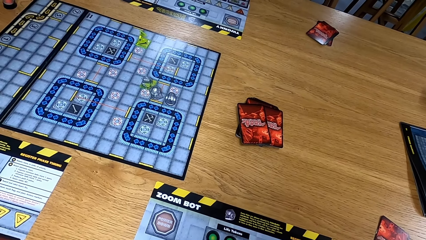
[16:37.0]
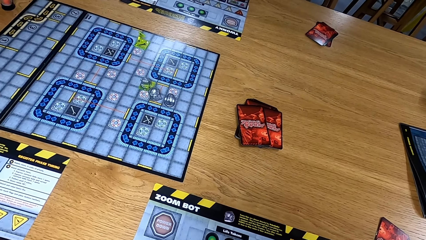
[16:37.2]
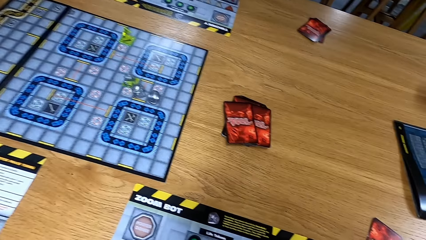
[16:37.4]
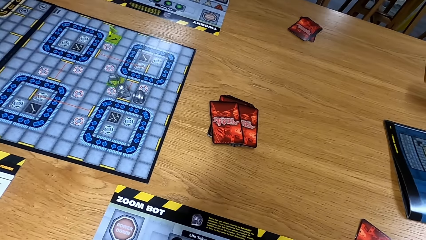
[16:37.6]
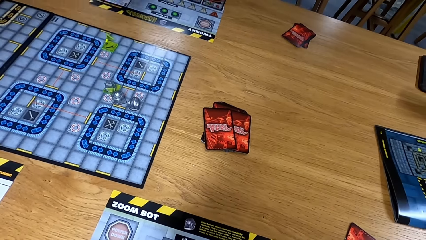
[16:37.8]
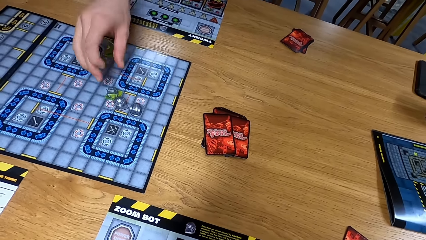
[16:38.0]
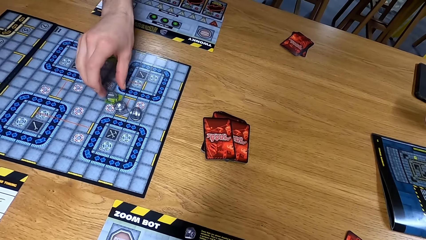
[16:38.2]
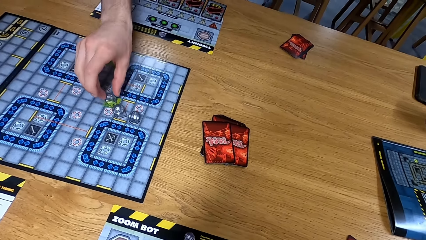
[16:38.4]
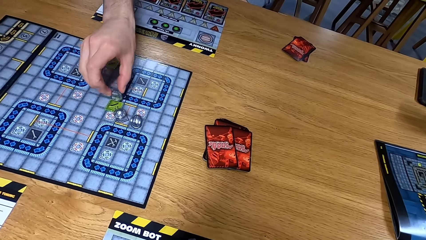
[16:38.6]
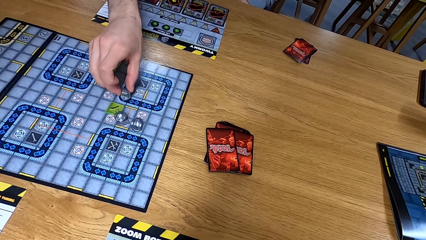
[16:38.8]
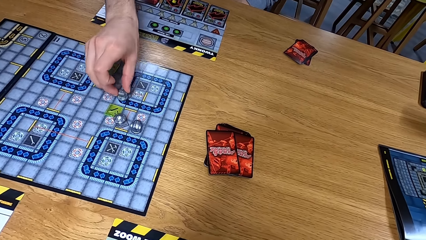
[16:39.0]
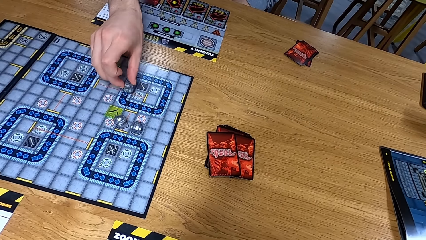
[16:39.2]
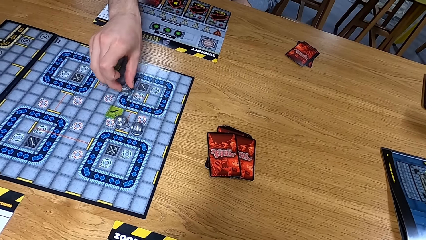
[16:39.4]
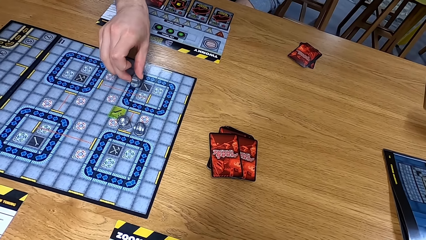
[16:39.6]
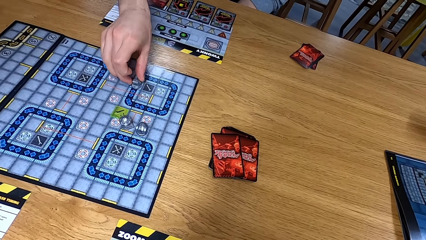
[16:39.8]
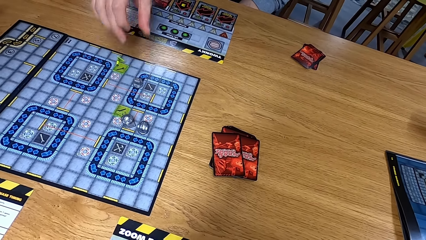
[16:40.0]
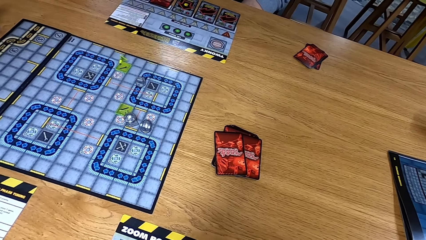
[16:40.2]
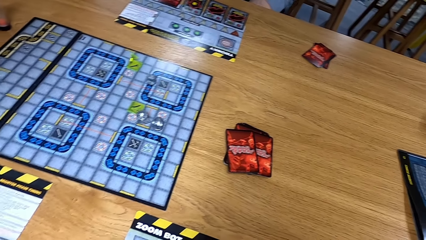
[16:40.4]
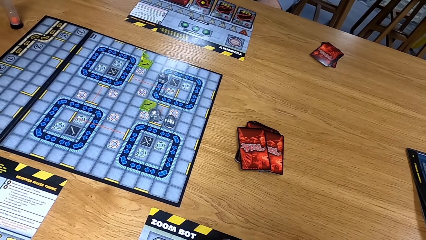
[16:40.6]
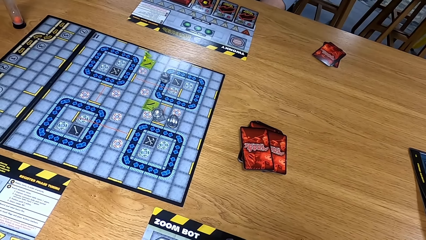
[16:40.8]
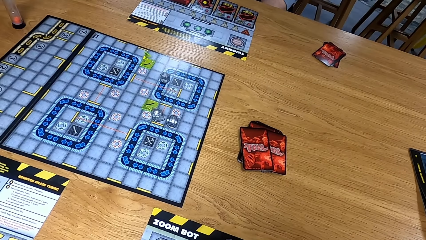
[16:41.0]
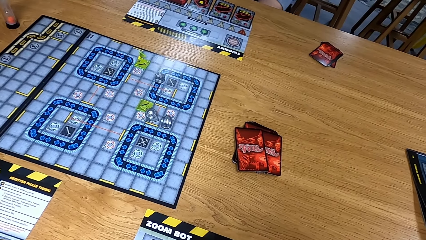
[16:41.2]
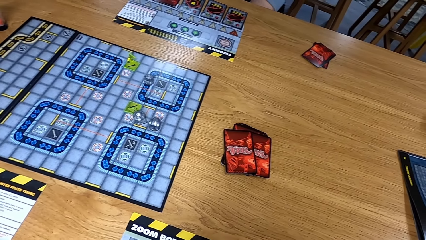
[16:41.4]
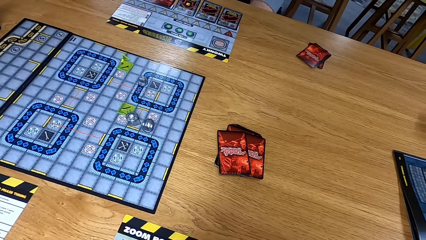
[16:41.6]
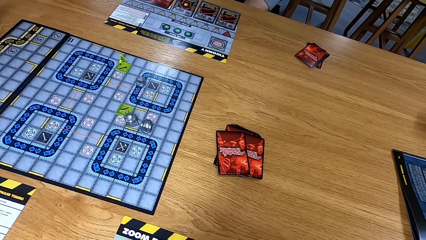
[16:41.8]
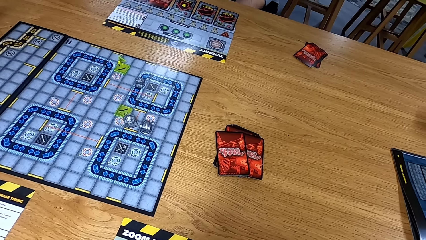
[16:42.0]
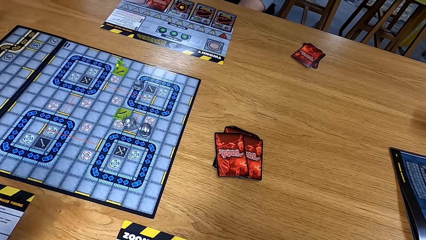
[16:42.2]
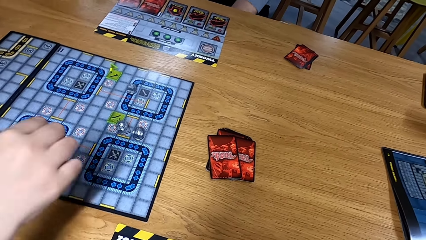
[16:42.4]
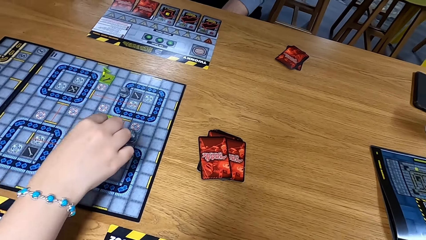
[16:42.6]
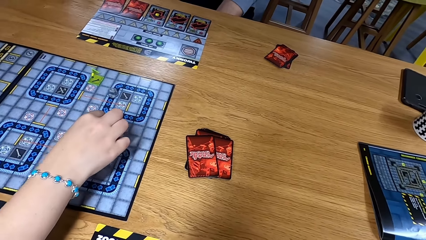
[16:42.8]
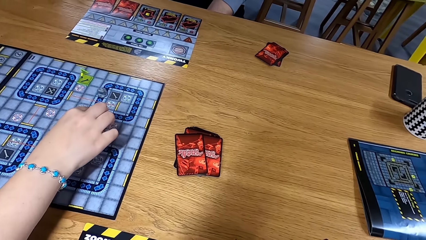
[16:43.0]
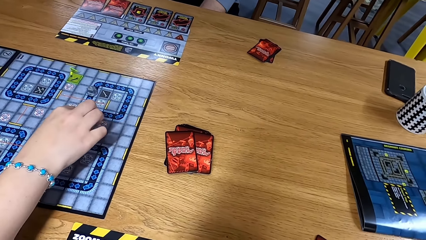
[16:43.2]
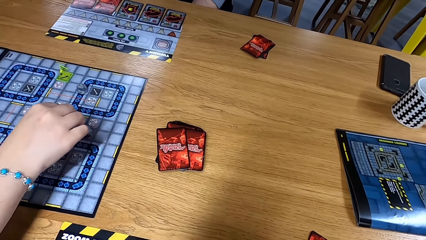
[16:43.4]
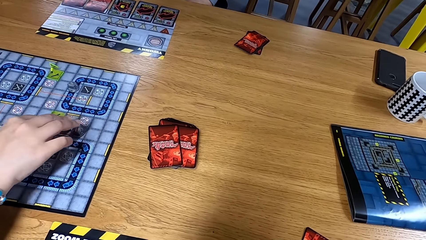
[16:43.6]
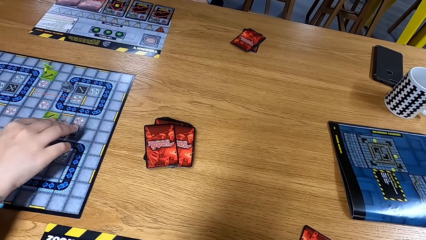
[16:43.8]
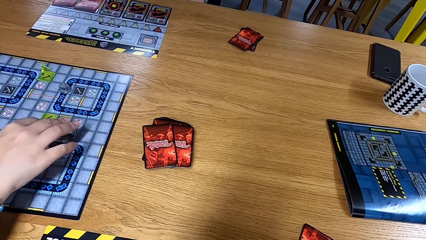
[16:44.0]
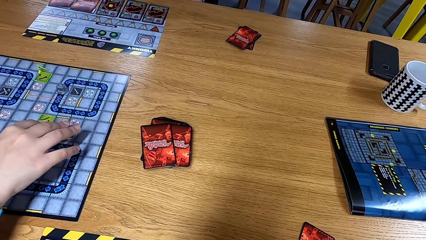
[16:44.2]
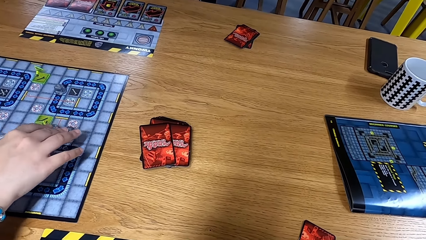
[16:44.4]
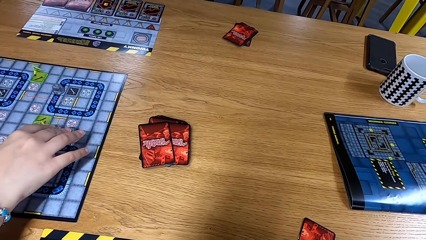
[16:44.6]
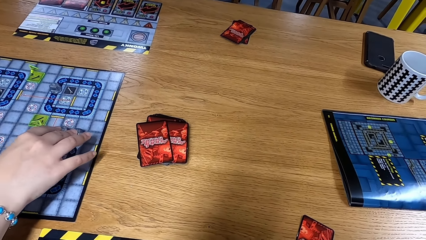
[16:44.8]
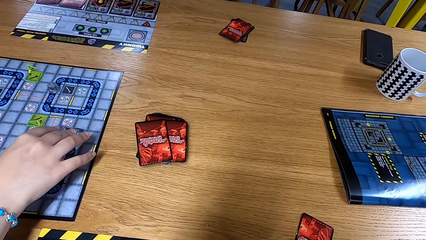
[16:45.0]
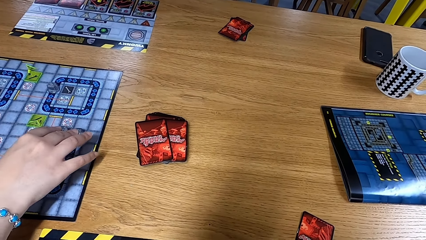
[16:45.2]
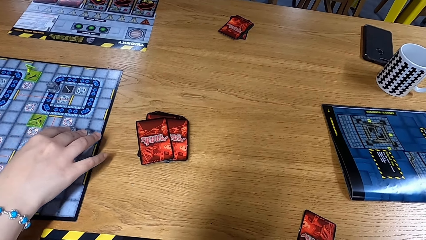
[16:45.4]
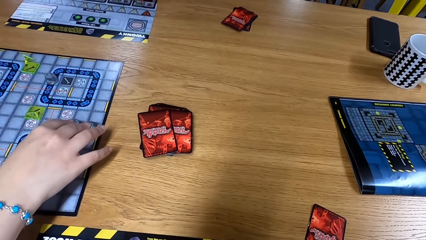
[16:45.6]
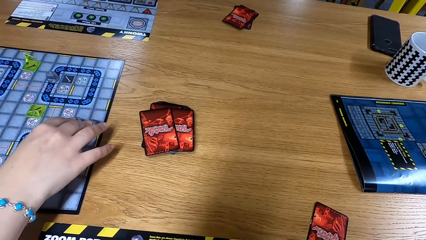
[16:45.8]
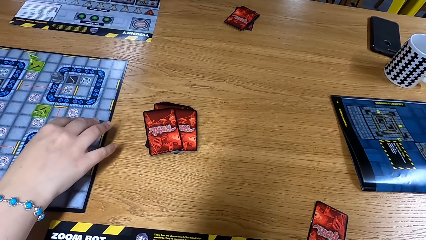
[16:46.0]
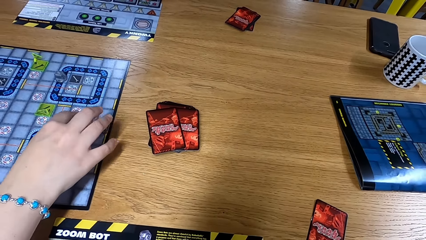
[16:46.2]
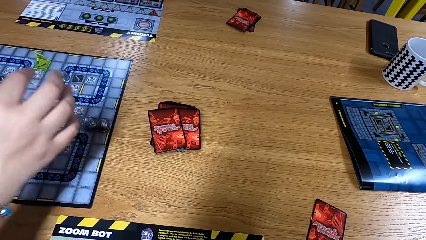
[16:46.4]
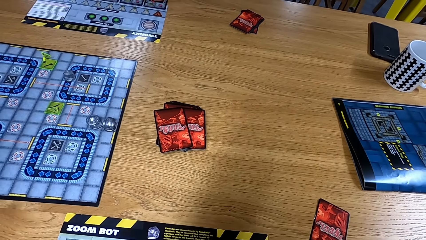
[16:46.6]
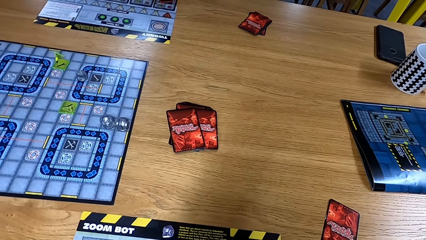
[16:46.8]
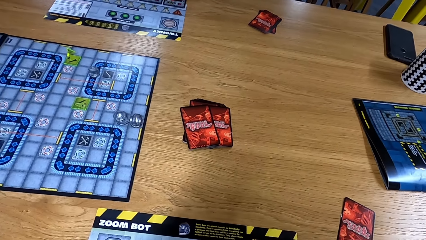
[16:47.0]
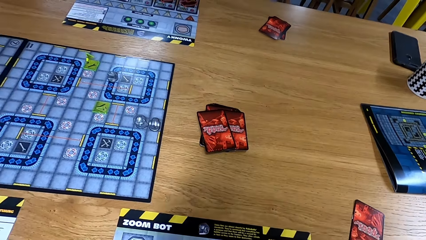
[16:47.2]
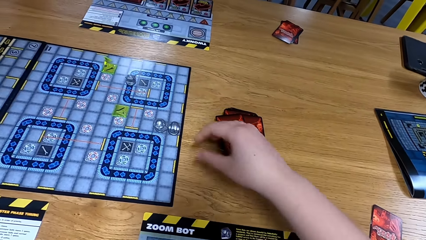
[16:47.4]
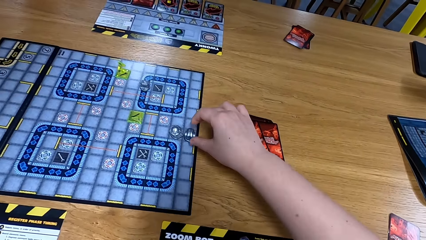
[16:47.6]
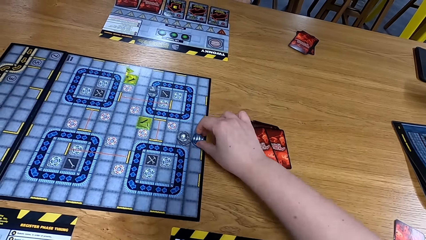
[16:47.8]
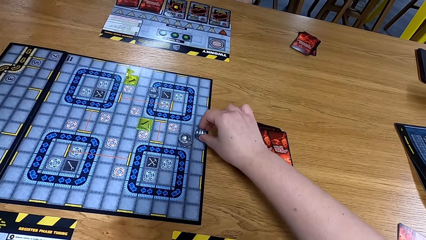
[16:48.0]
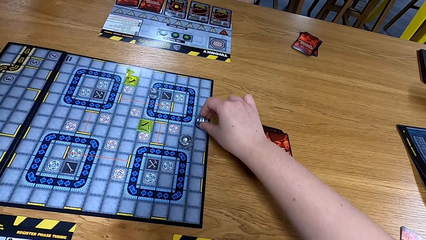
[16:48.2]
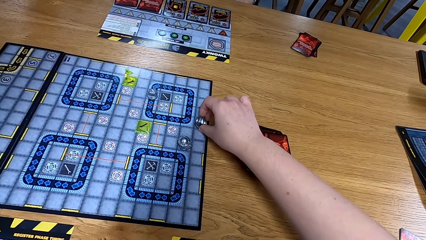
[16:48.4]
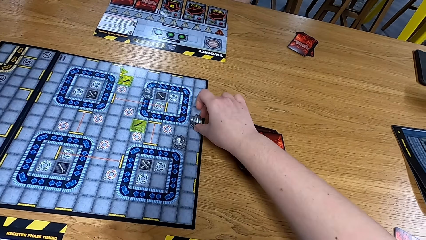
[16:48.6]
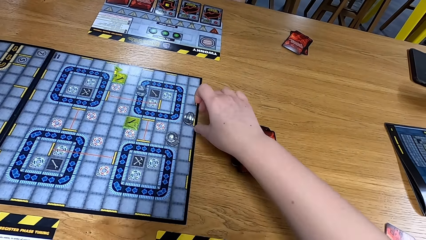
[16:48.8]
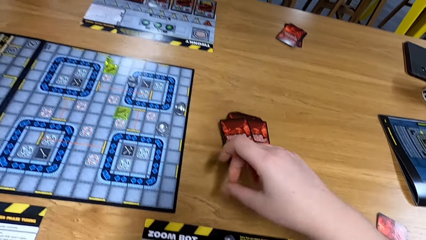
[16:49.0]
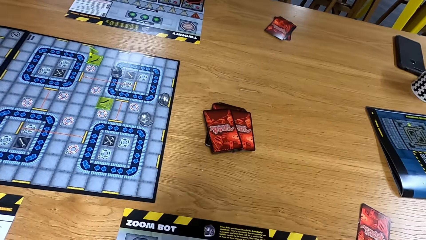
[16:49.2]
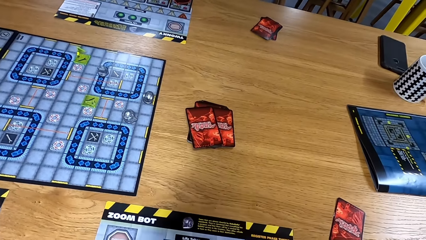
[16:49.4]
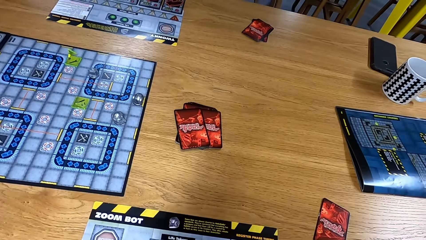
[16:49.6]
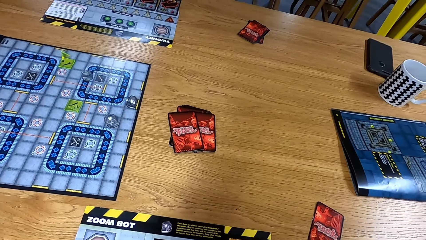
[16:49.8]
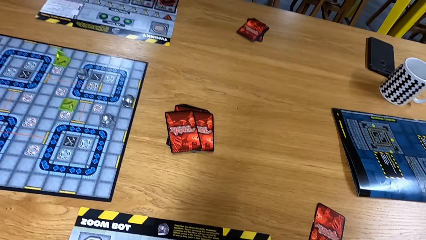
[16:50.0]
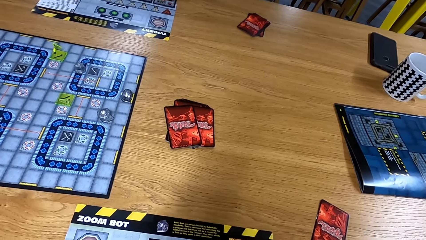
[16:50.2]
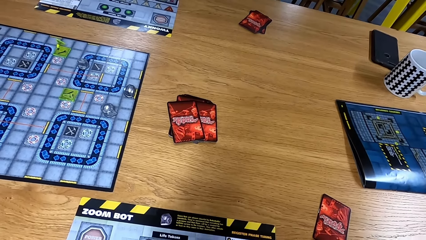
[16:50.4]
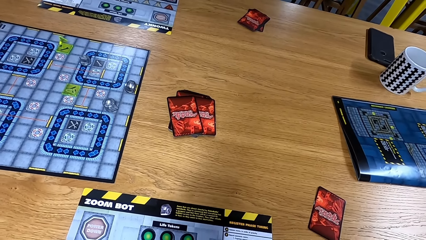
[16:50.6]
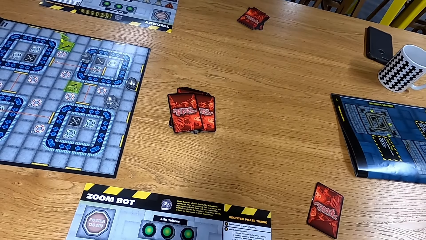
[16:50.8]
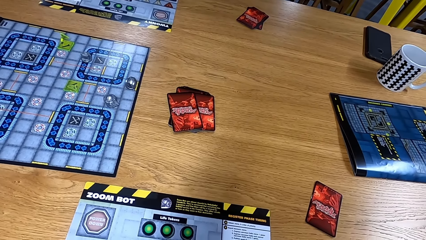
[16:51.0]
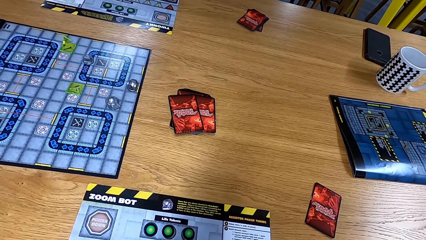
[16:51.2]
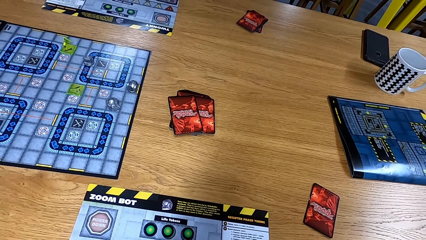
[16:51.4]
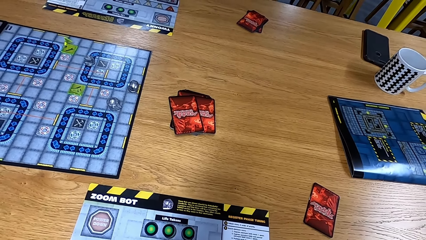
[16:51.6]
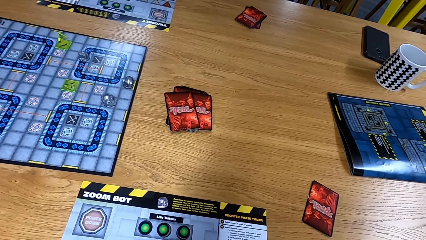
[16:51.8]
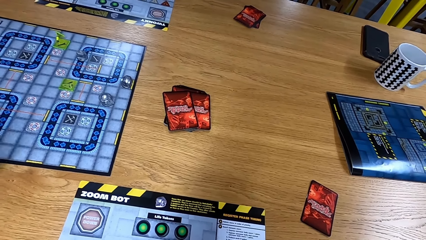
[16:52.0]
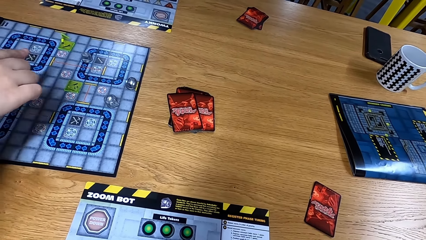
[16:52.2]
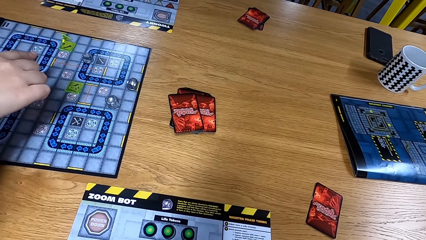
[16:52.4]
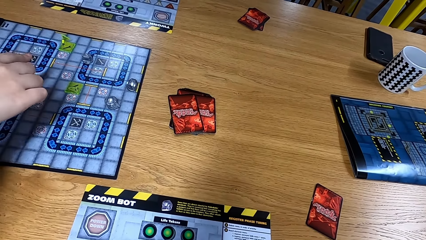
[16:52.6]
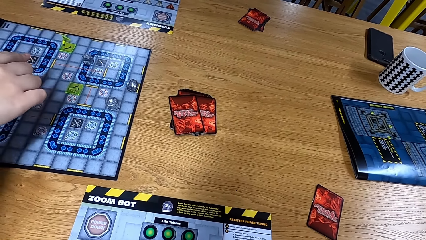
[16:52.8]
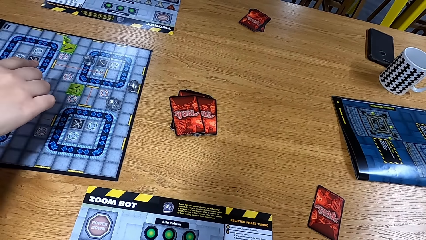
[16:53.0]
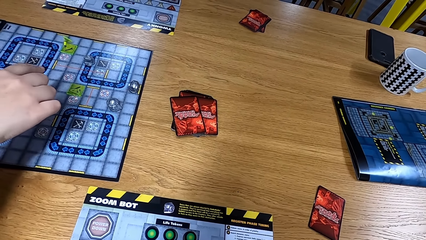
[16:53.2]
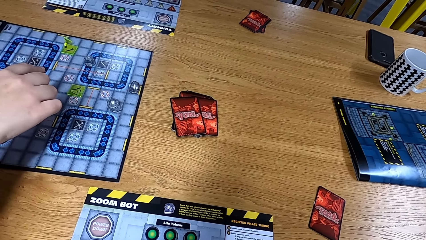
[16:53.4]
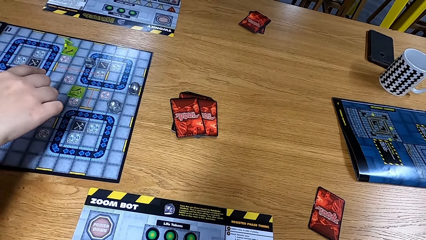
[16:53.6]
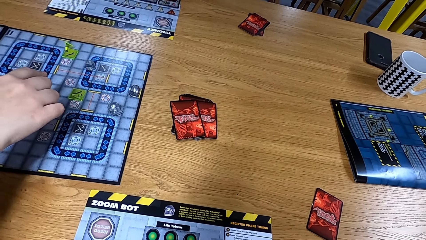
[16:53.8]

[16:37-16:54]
A man moves the path tile on the game board. Another man moves the path tile on the game board. The camera wearer moves the path tile on the game board.
